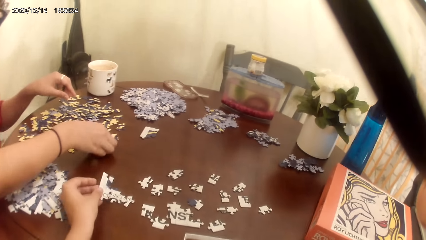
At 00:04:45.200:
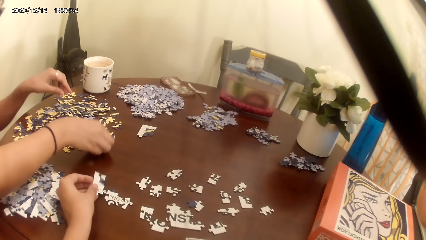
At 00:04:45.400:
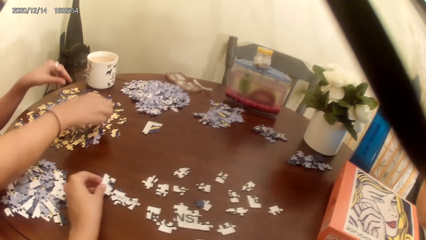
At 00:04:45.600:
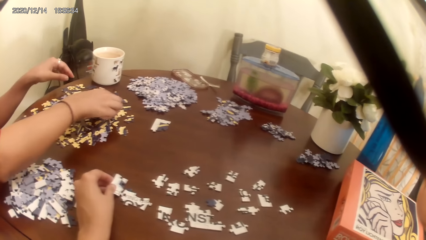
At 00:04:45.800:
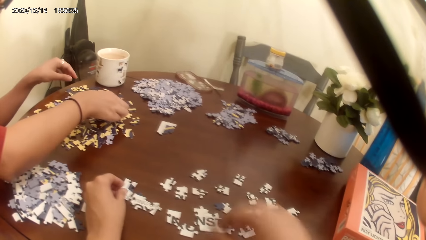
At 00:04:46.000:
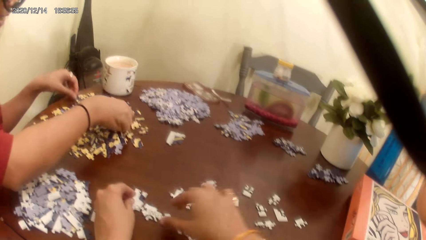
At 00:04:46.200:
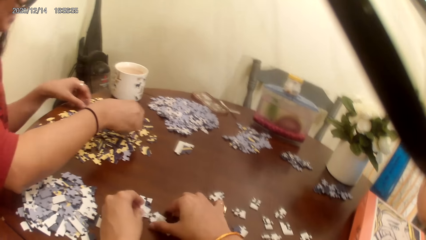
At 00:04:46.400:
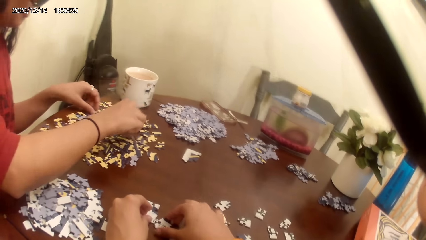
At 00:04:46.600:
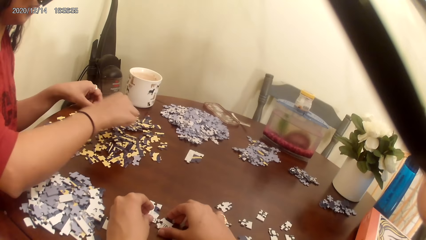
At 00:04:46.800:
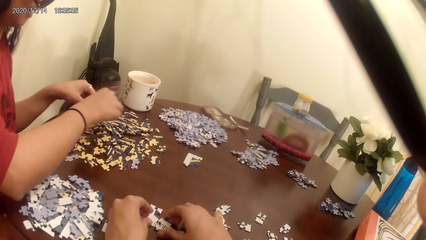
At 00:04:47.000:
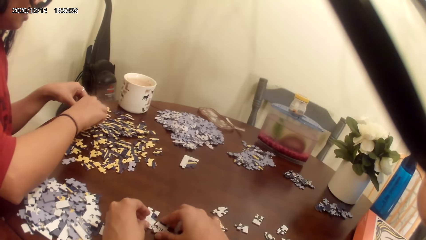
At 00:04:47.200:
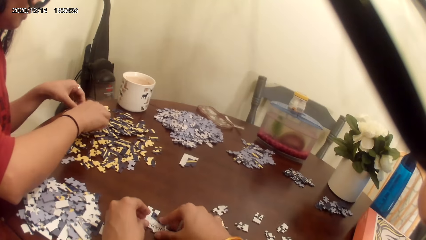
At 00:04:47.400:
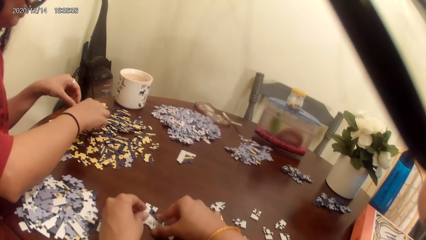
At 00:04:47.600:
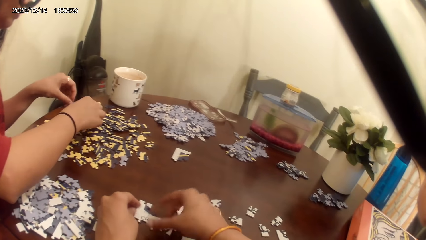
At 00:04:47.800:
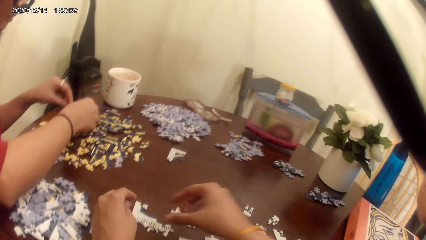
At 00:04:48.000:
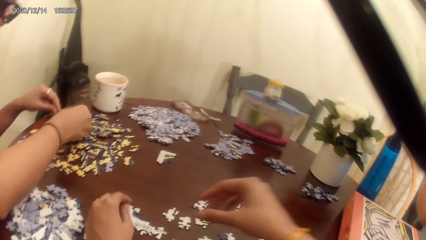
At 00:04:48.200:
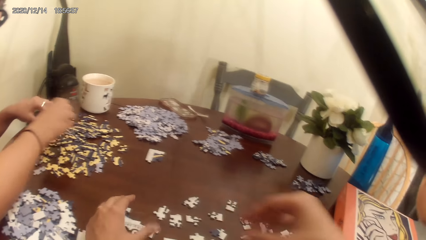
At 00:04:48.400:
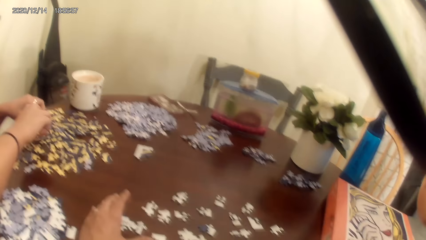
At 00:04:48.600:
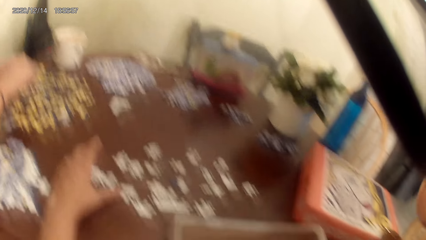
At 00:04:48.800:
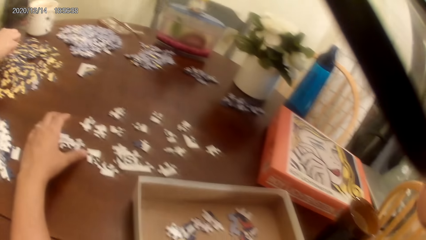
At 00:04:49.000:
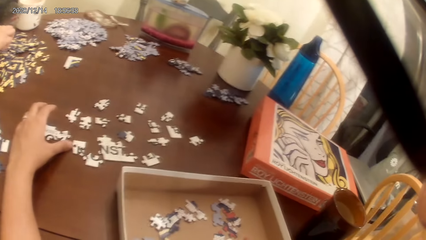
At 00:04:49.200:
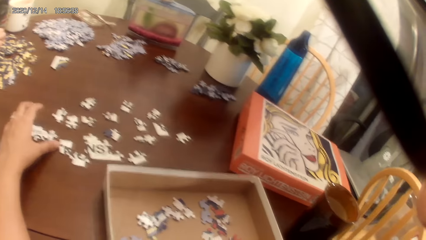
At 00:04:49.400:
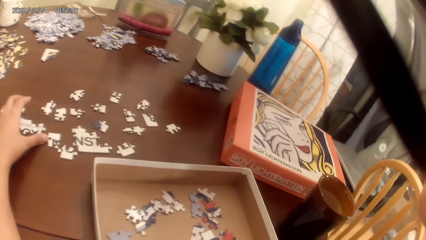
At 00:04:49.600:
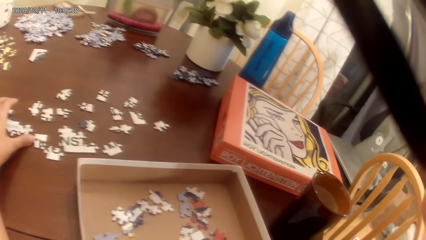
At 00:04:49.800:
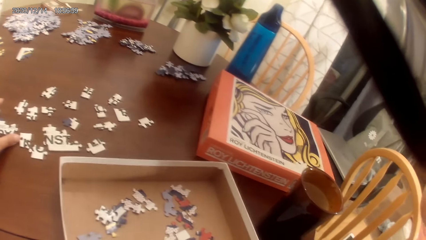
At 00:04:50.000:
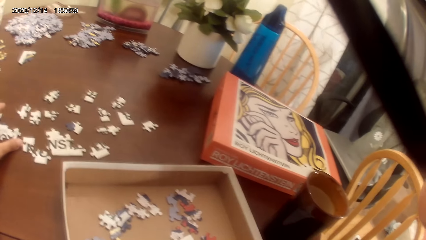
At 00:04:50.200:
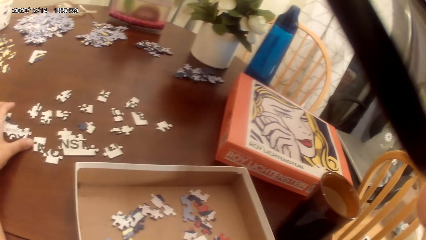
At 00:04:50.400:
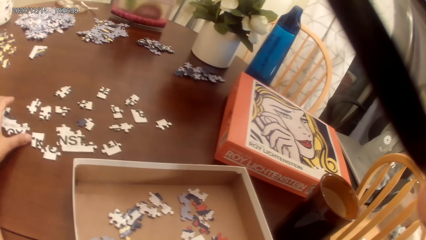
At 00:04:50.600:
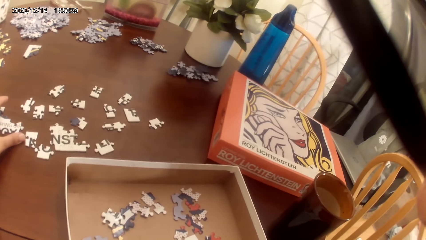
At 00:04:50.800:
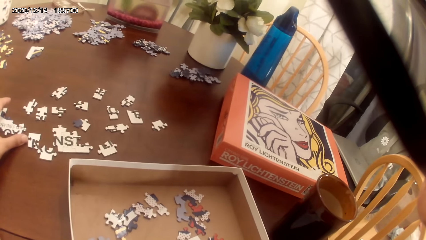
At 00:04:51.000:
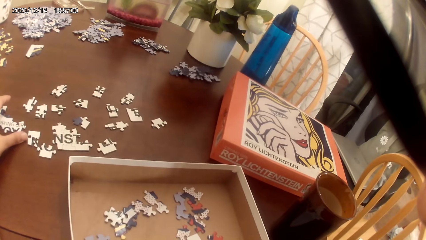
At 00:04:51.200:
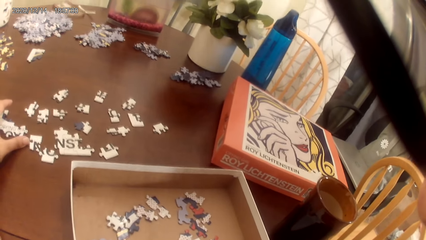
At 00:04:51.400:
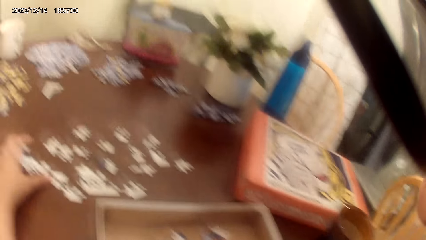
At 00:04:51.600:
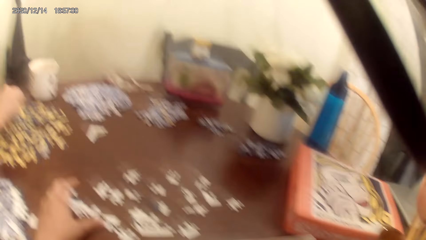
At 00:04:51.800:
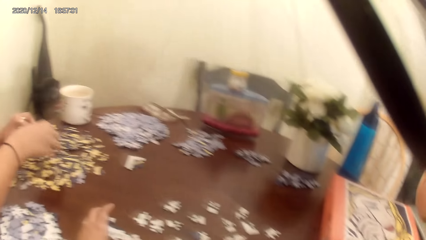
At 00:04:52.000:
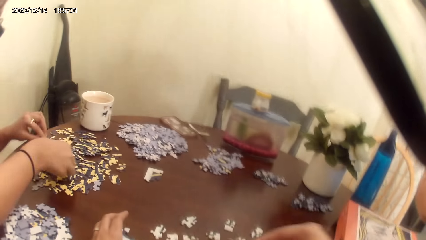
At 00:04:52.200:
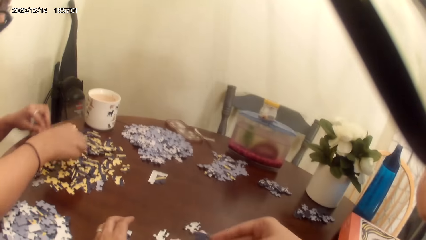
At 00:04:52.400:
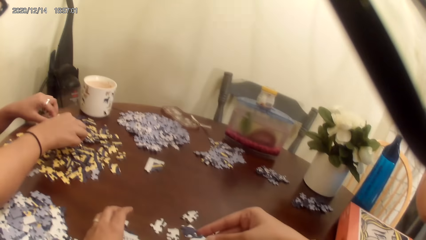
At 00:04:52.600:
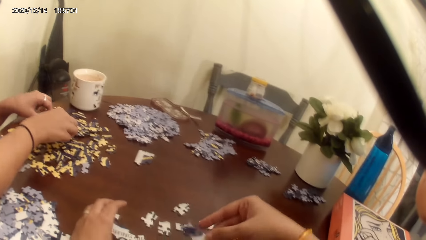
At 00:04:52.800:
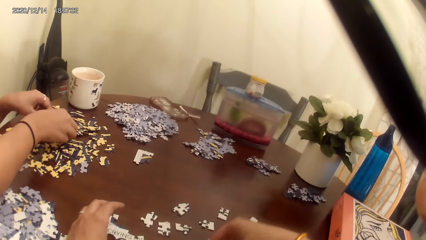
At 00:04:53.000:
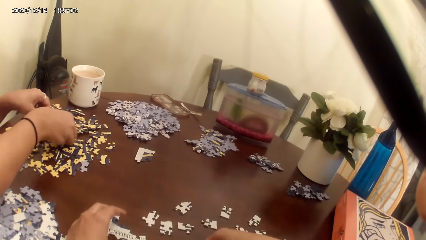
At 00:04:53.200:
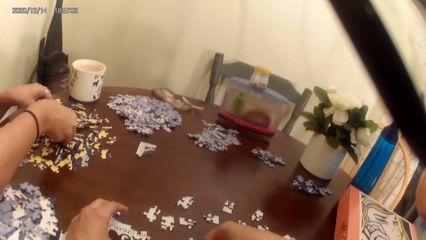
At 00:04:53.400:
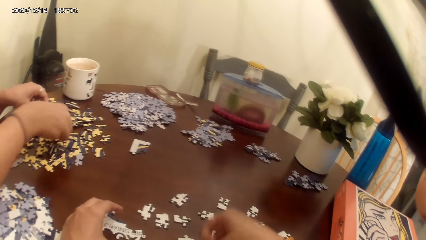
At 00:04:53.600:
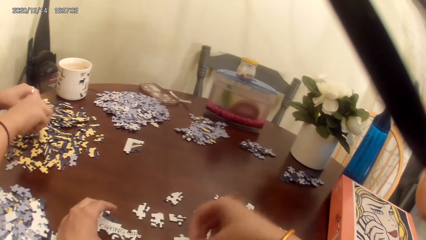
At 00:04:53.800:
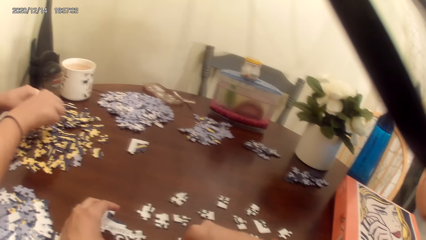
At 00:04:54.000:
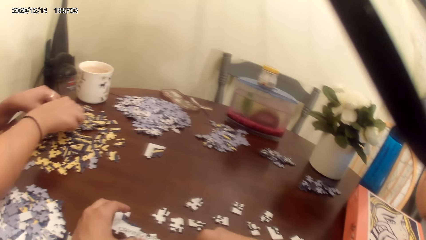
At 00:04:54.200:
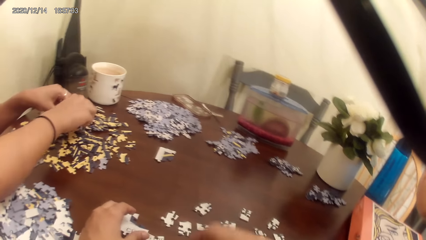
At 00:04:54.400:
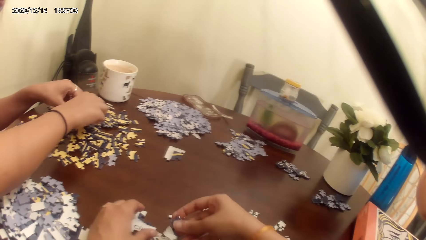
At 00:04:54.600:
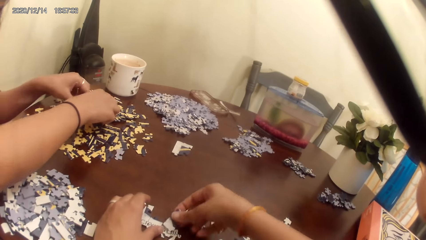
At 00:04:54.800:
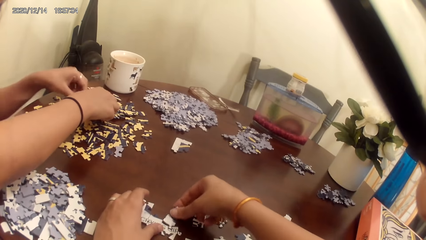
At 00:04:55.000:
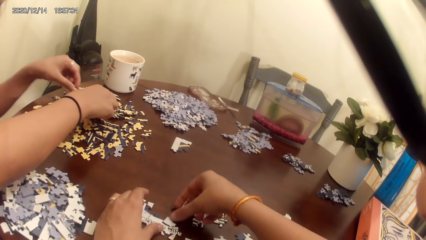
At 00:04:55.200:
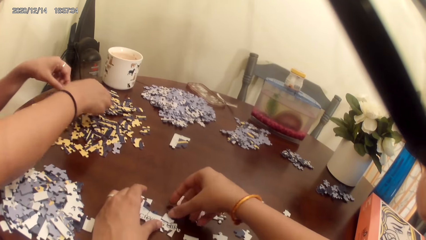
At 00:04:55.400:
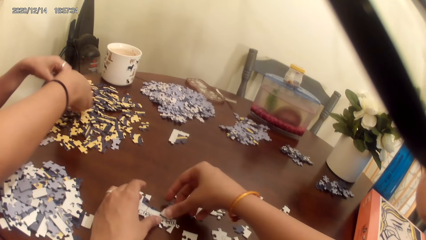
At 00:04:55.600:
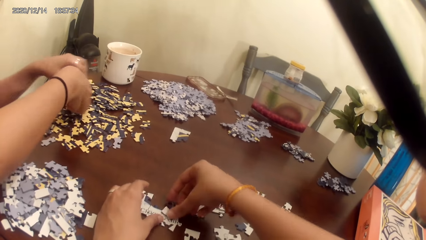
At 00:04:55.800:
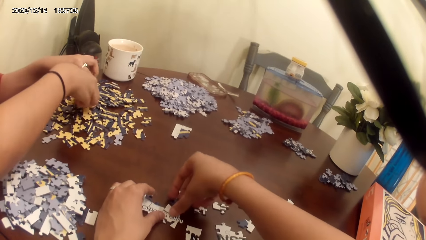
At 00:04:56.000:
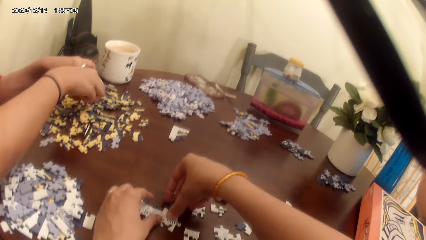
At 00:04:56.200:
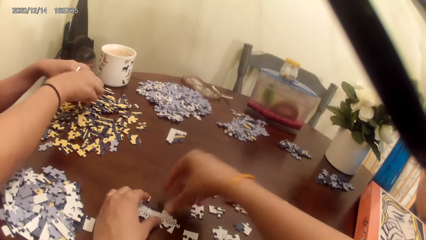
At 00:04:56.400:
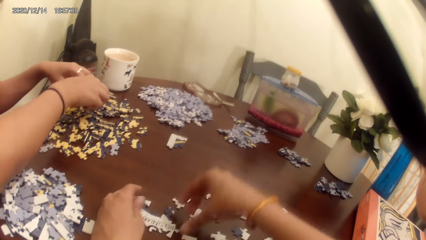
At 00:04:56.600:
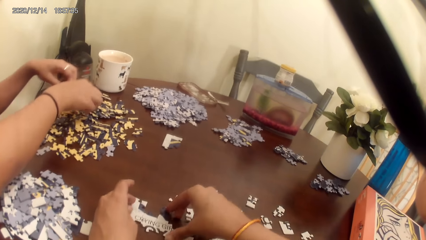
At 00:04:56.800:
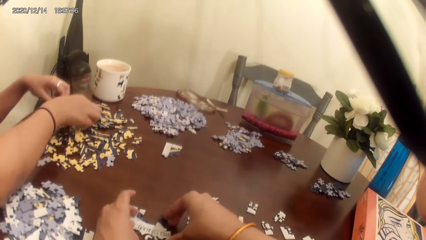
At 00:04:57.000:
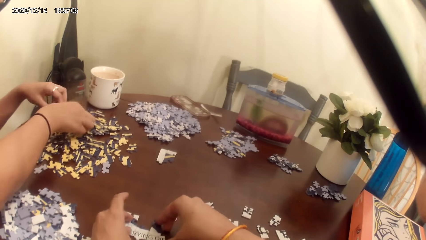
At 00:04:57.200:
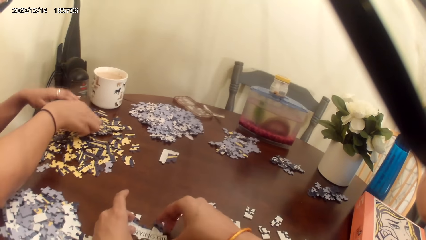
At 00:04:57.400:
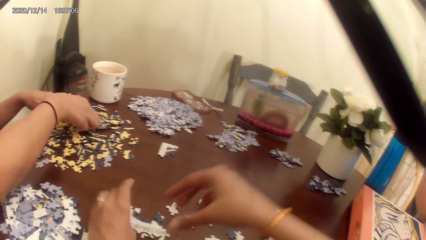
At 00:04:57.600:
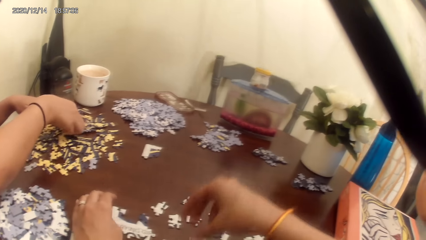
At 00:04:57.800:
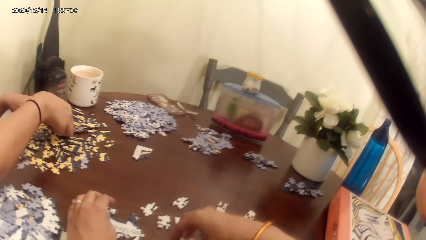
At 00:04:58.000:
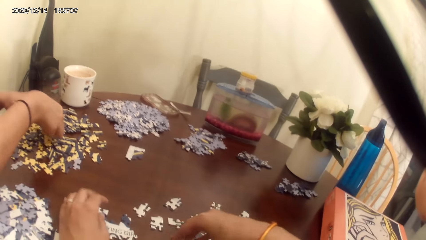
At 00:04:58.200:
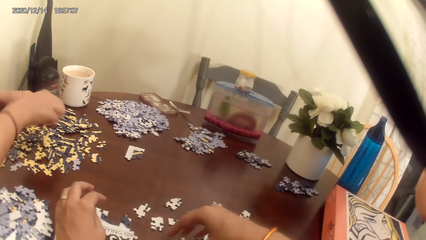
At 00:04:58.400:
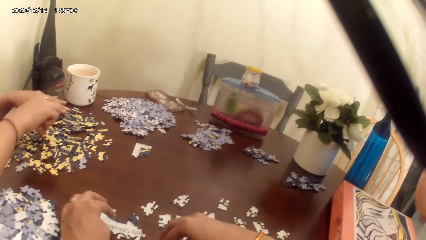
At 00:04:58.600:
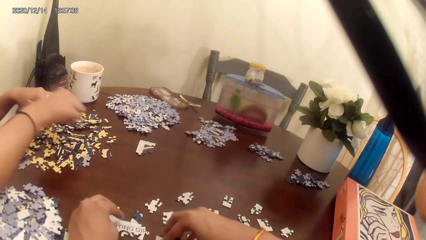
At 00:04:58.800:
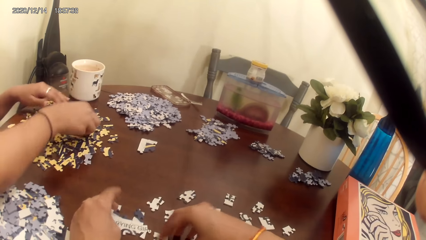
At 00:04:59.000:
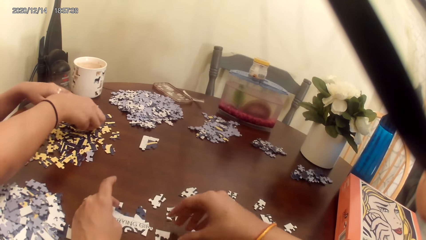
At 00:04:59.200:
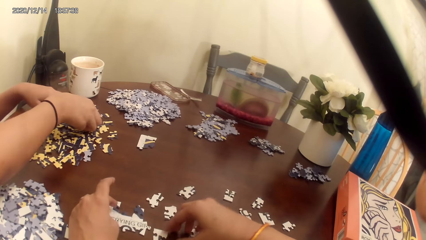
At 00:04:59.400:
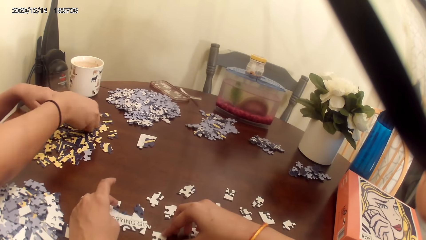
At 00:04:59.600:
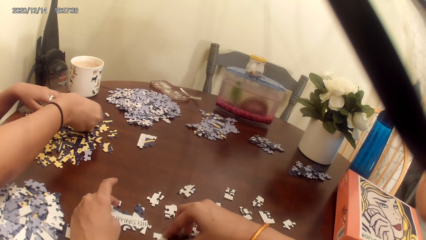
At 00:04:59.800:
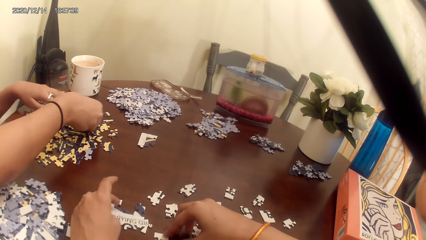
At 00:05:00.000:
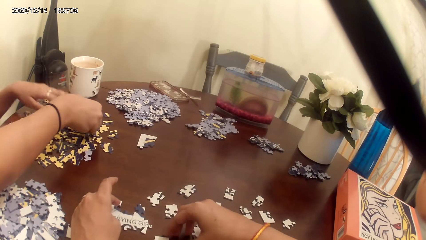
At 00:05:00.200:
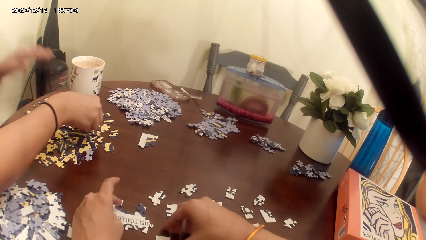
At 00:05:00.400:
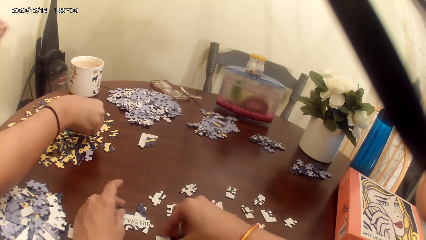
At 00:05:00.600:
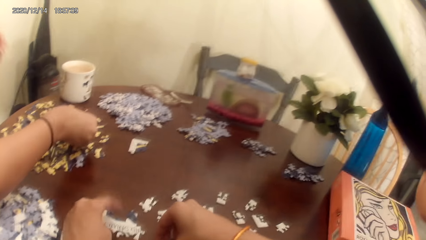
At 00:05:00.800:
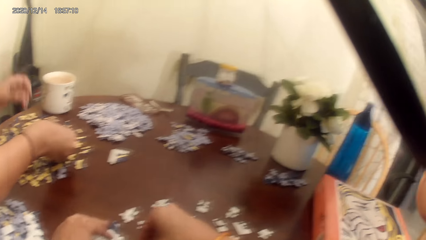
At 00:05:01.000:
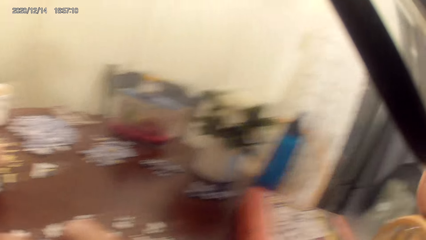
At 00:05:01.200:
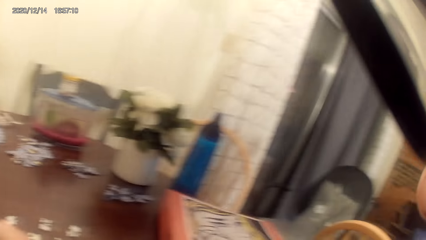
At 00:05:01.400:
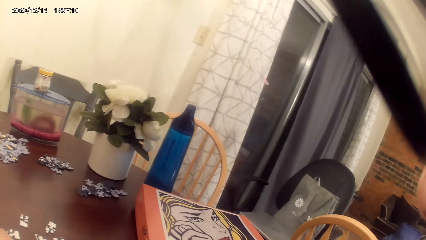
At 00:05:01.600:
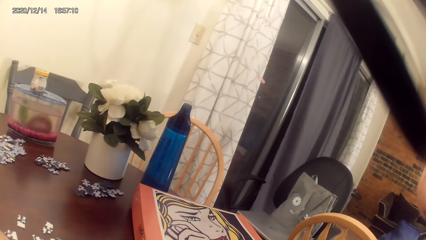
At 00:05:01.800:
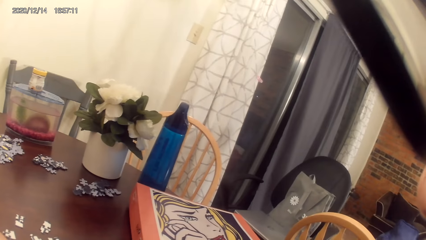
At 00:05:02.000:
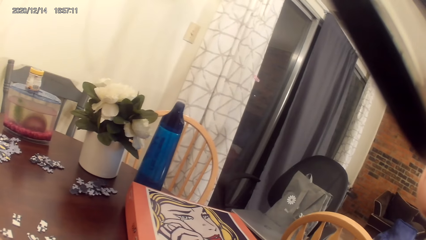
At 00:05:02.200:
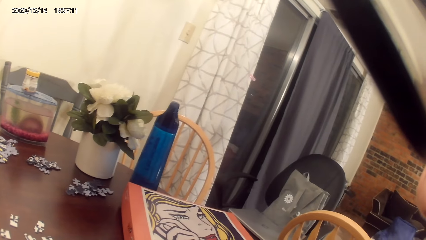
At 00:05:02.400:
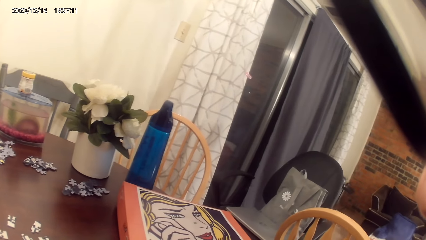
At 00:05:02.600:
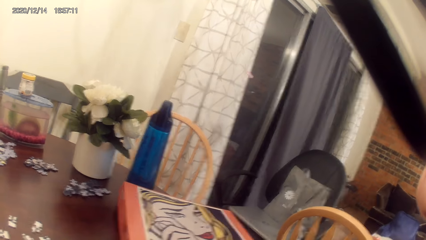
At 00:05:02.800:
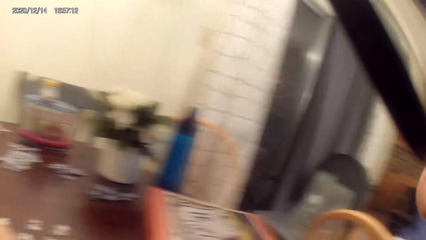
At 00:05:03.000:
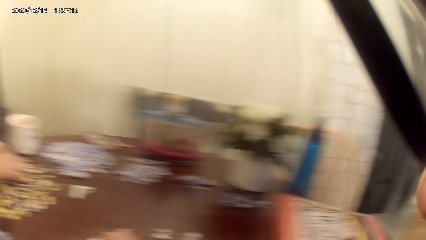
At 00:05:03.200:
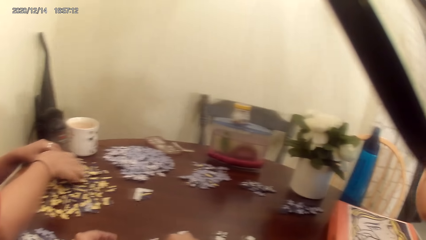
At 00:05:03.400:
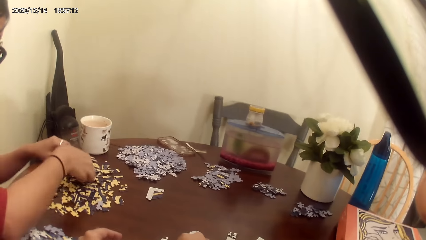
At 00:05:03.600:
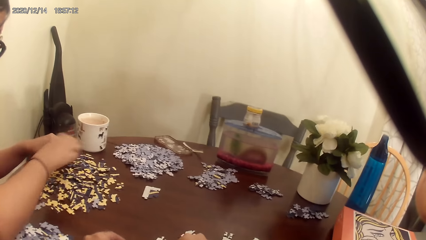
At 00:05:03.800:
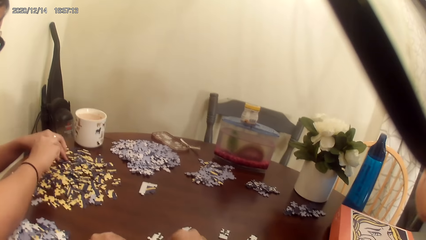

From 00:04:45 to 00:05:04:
The camera wearer puts the jigsaw puzzle on the table. A person talks to the camera wearer. The camera wearer arranges the jigsaw puzzle. They stare around.
